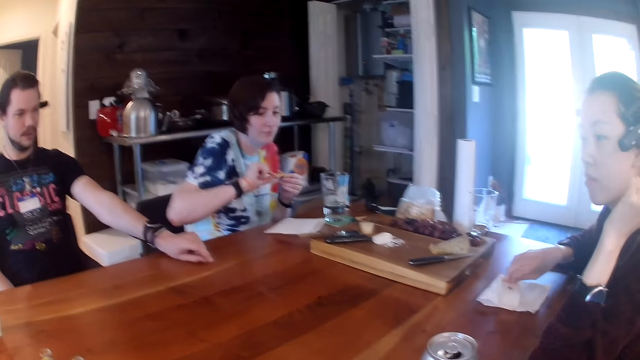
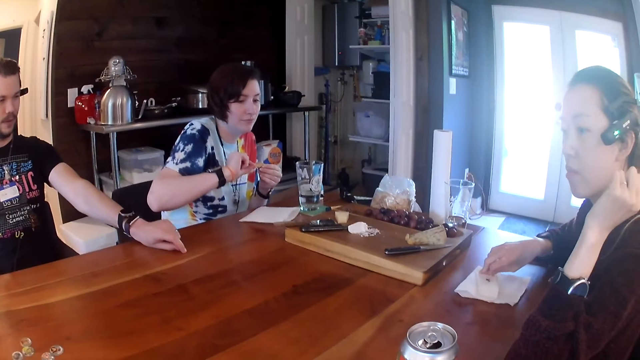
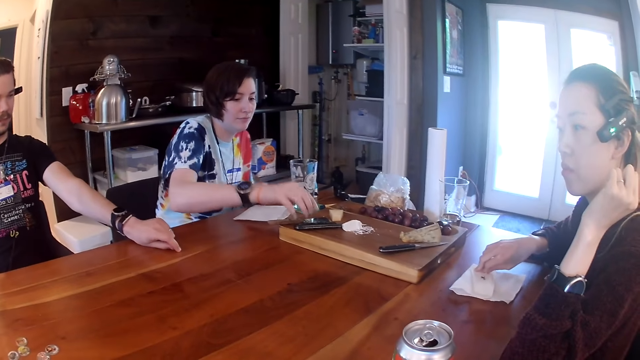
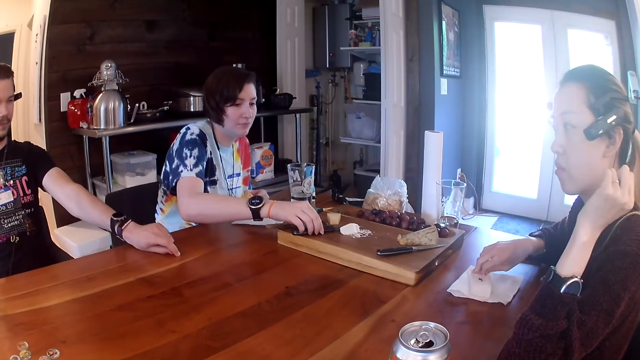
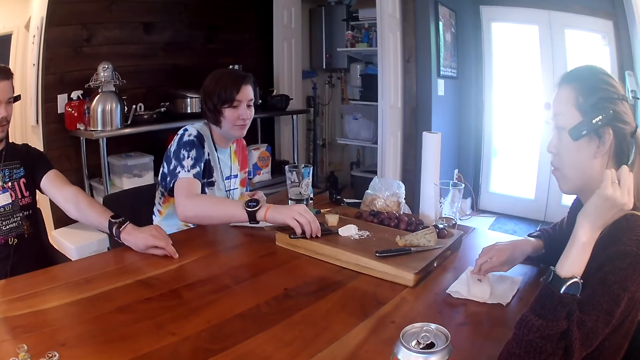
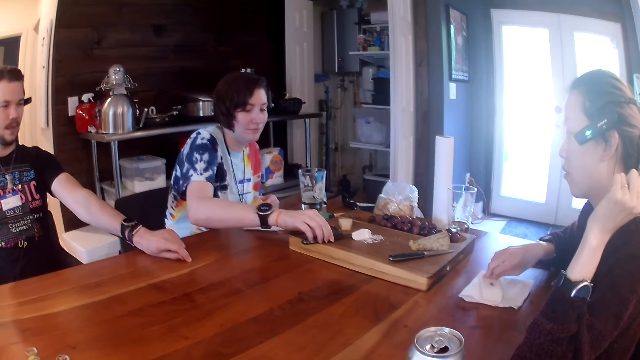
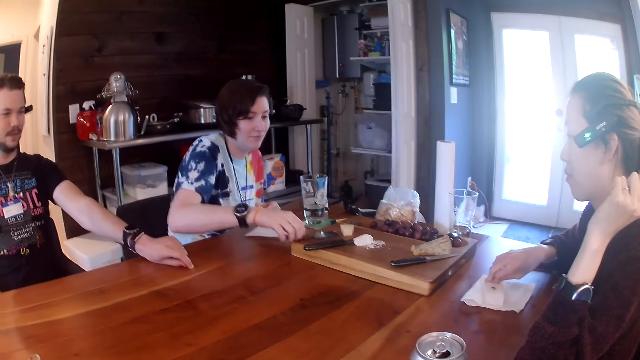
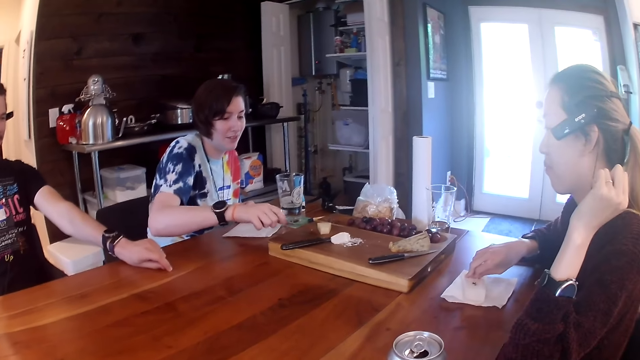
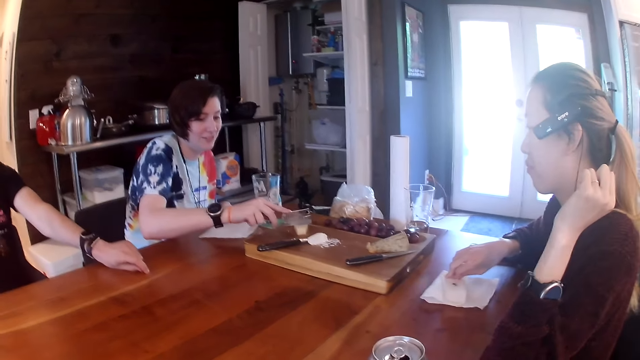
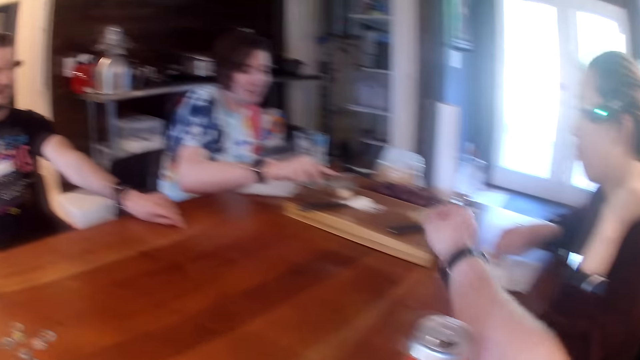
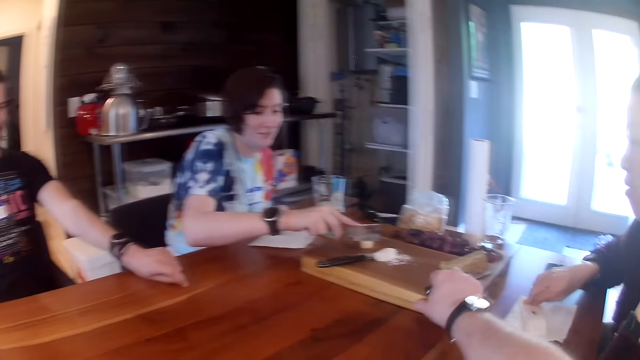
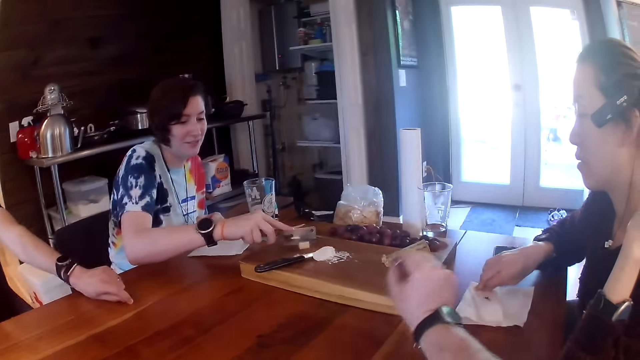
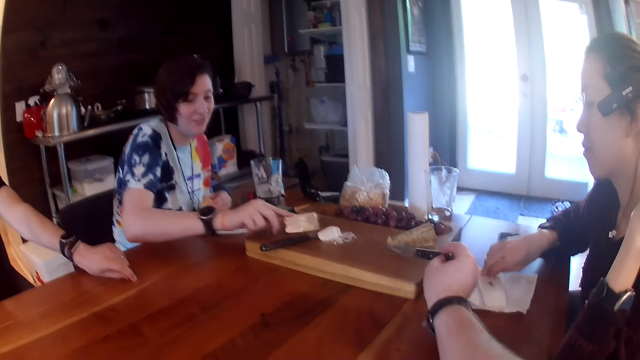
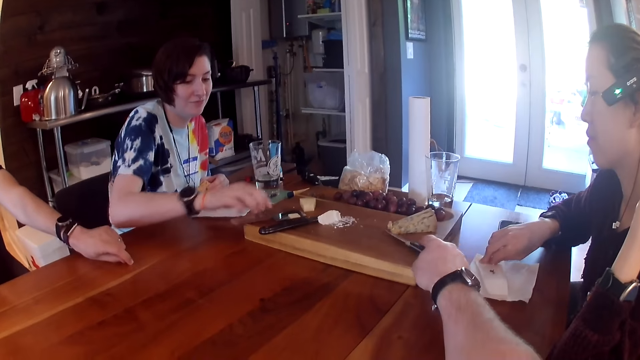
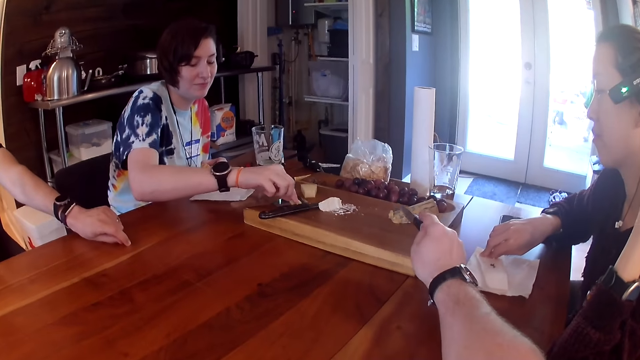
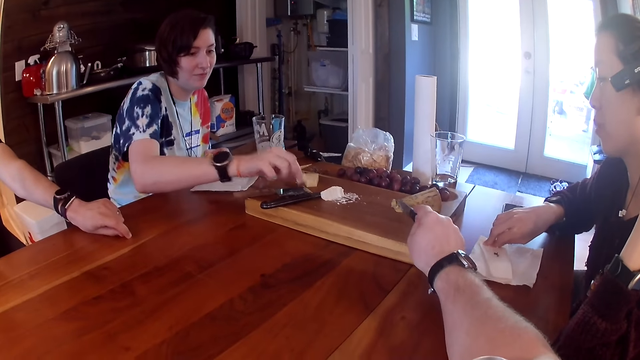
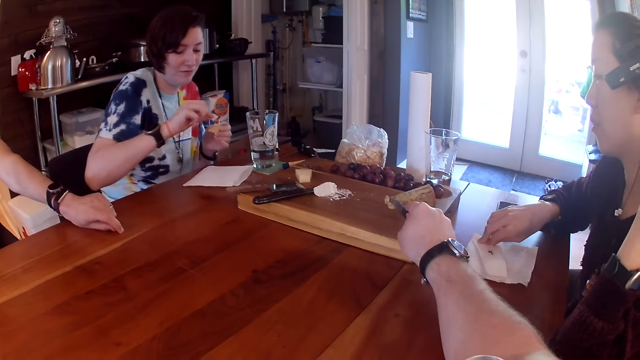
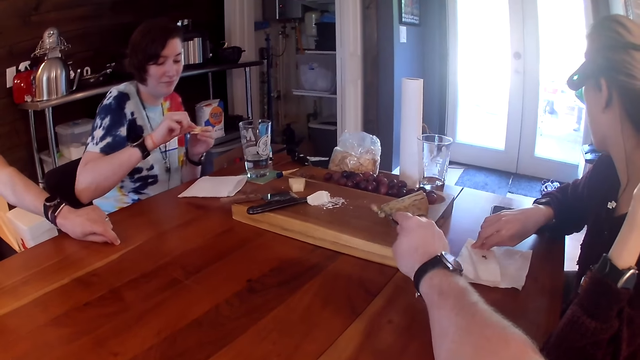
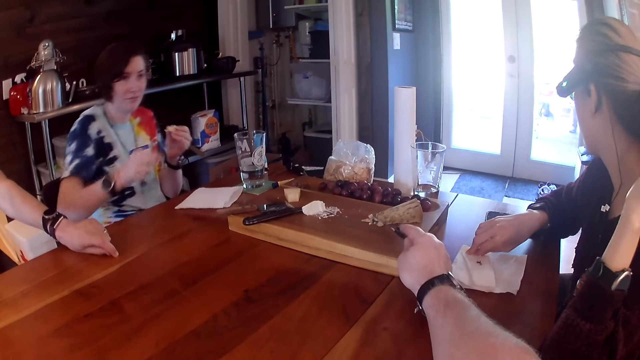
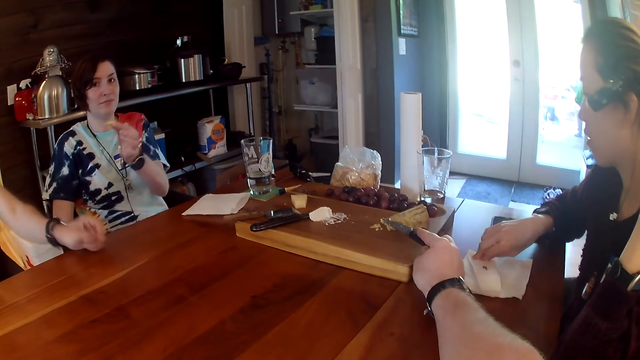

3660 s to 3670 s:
The woman passes the biscuit to her left hand from her right hand. She touches a butter knife on the wooden board with her right hand. She picks up the cleaver from the wooden board with her right hand. The camera wearer picks up a knife on the wooden board with his right hand. The woman cuts a slice of cheese from the cheese on the wooden board with the cleaver in her right hand. She places the cleaver in her right hand on the wooden board. She picks up the slice of cheese on the cleaver with her right hand. The camera wearer cuts a slice of cheese from a brown cheese on the wooden board with the knife in his right hand. The woman places the slice of cheese in her right hand on the biscuit in her left hand.

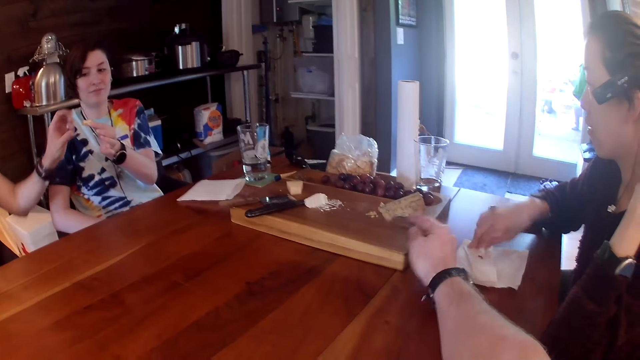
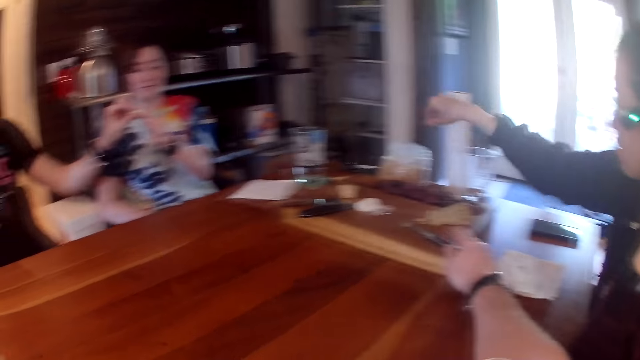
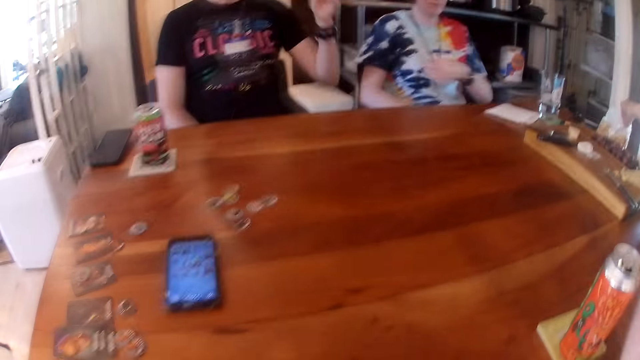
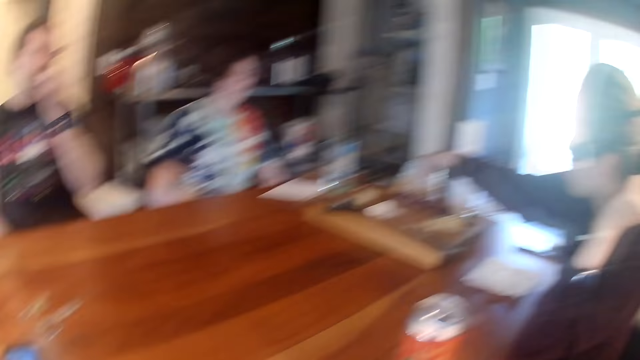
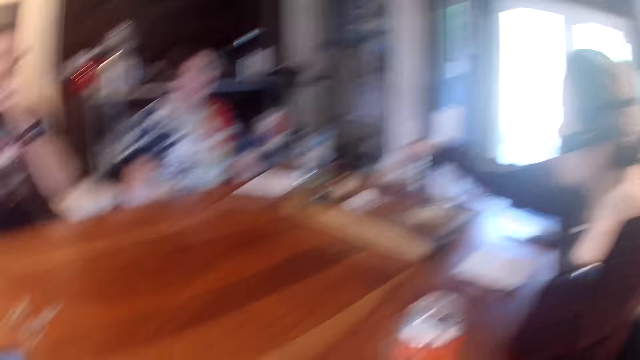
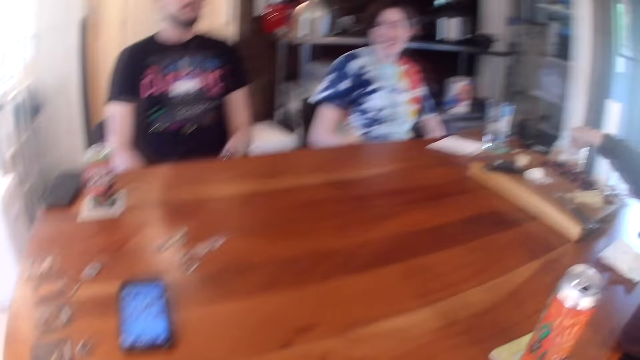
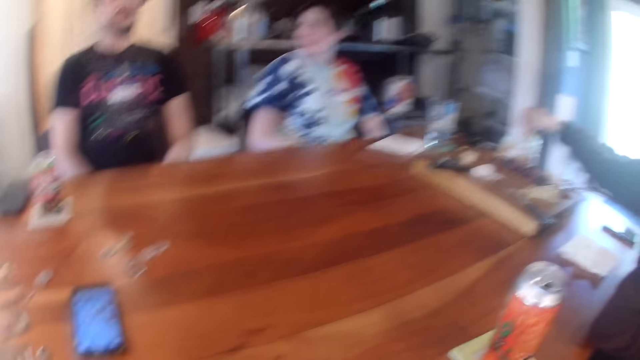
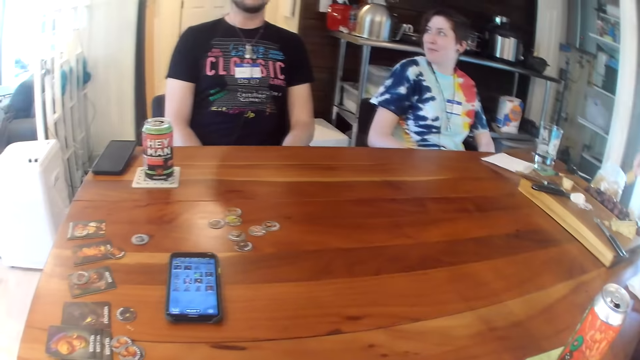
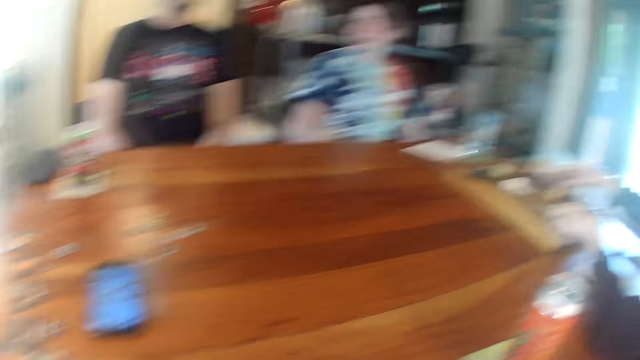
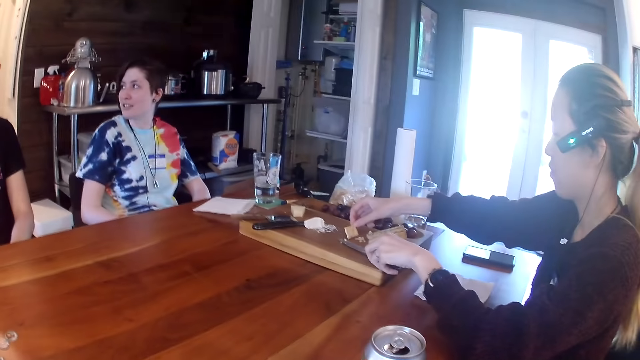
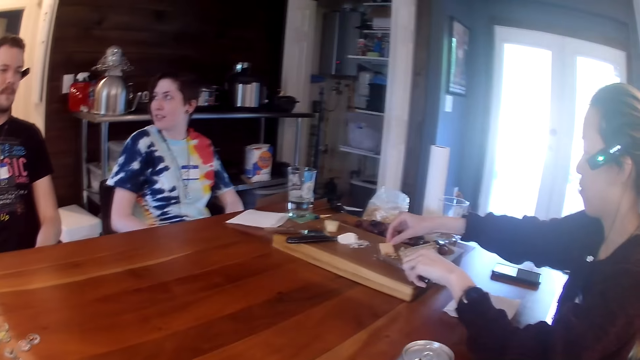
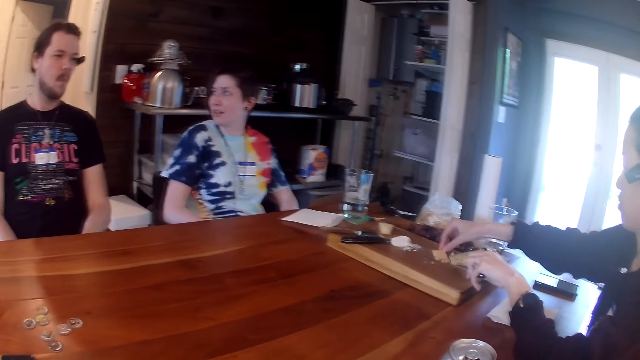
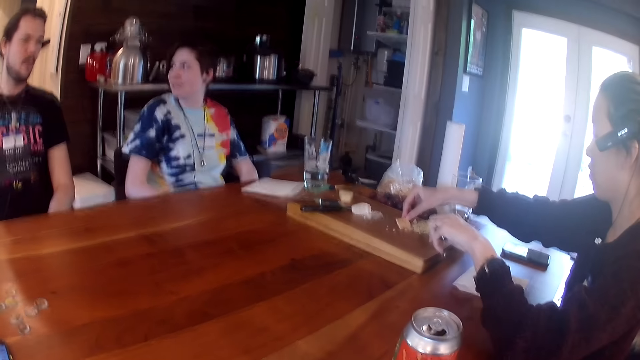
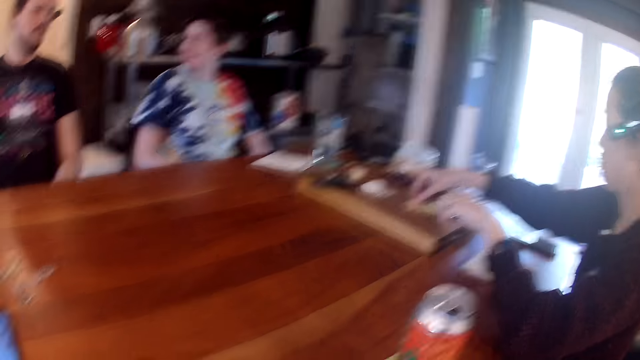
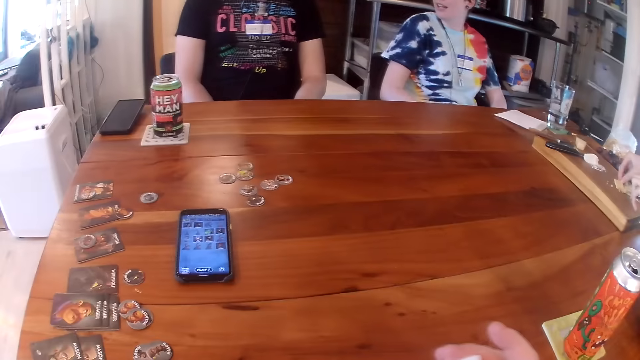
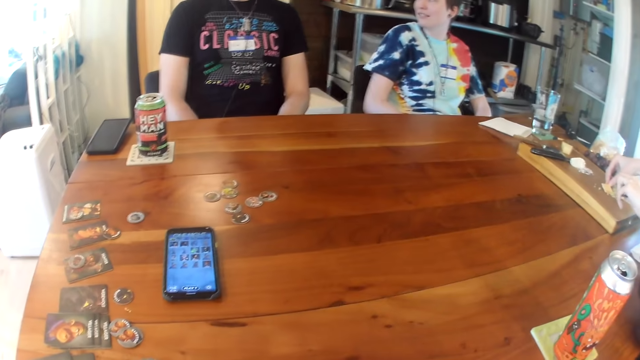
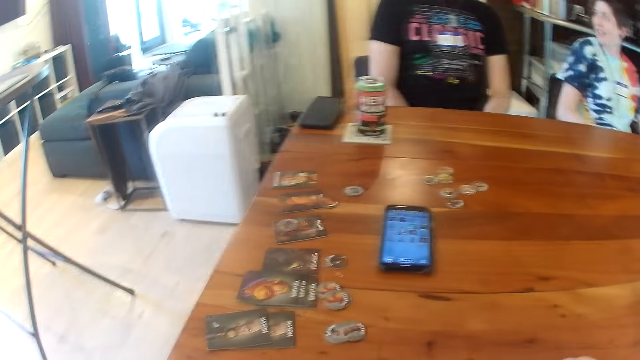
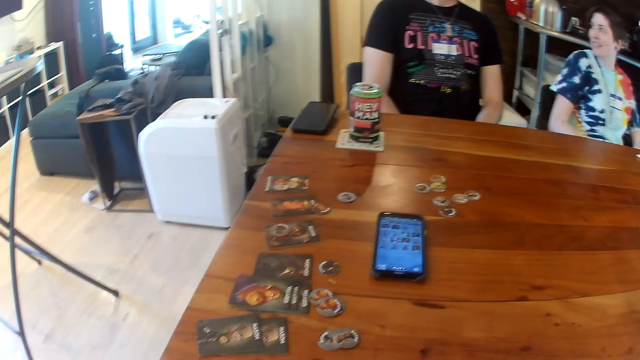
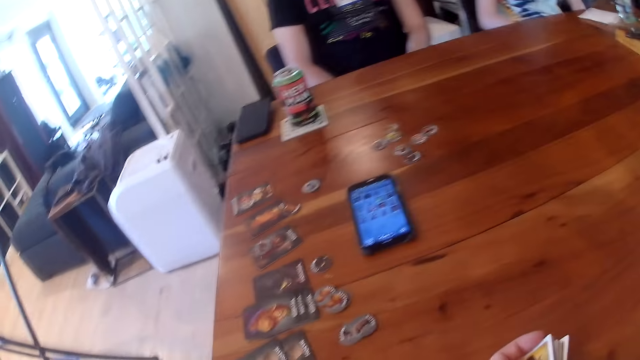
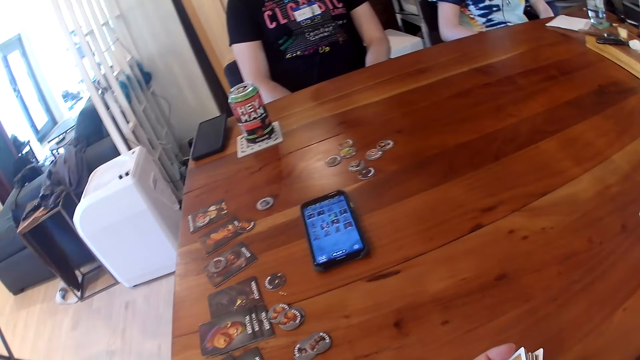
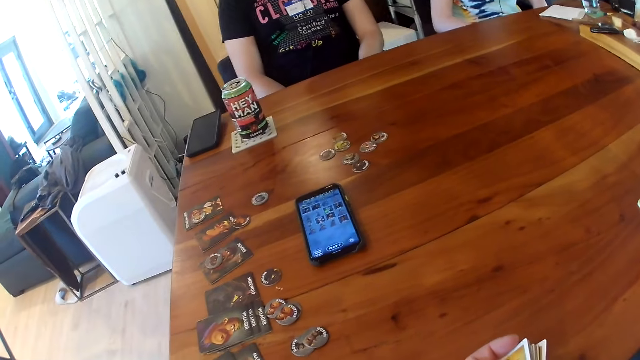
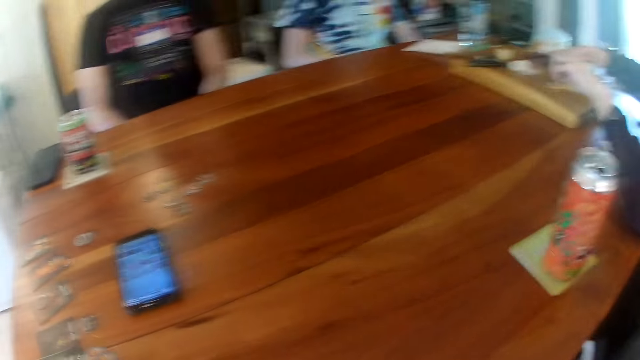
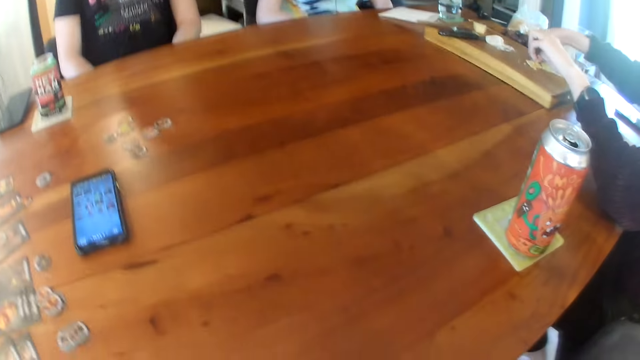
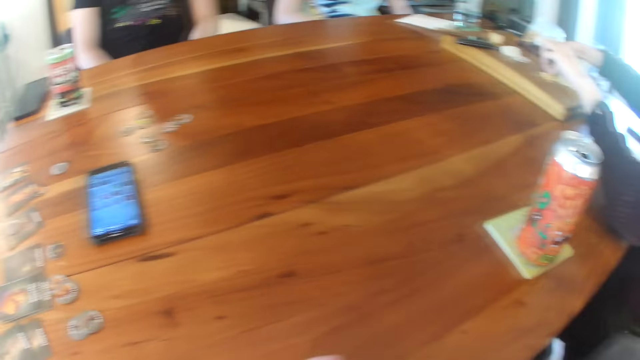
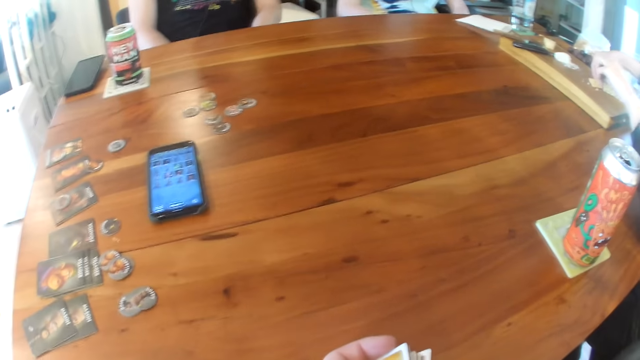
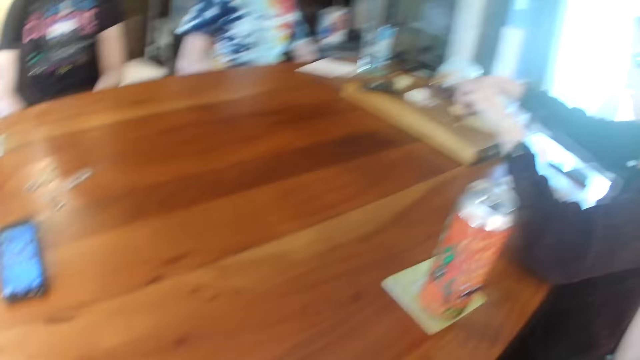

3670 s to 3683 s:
The camera wearer places the knife in his right hand on the wooden board. A man takes the biscuit from the left hand of a woman with his left hand. The man eats the biscuit in his left hand. Another woman picks up a biscuit with her right hand from a bag of biscuits on the table. The man converses to the colleagues. The camera wearer looks at the colleagues. The other woman picks up the knife from the wooden board with her left hand. The other woman cuts a snack. The camera wearer looks at the colleagues. He moves the hands. The other woman packs the slice of cheese on the wooden board onto the biscuit in her right hand with the knife in her left hand. The camera wearer looks at the table. He holds the cards on the hands. He looks at the table. He looks at the chopping board.
